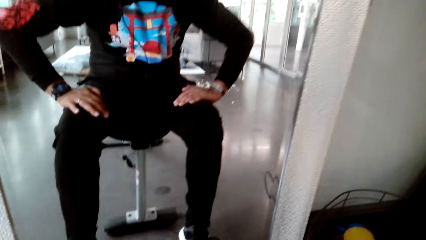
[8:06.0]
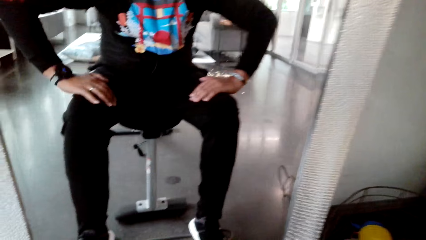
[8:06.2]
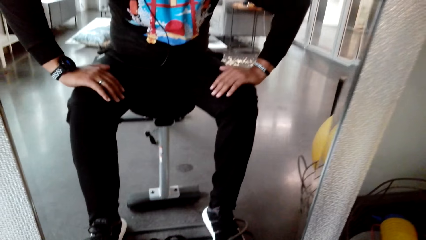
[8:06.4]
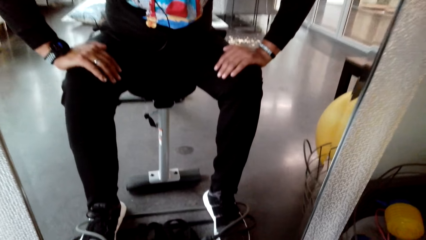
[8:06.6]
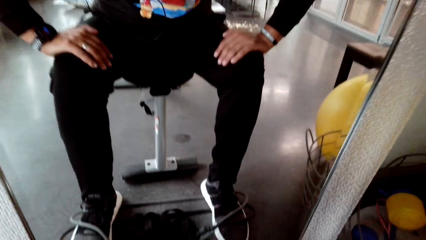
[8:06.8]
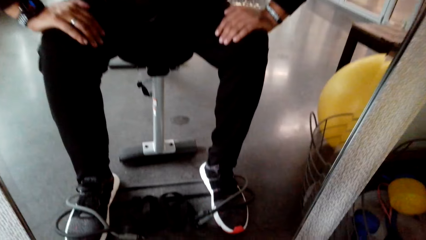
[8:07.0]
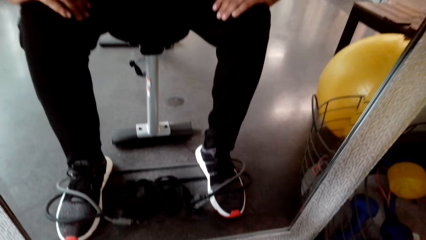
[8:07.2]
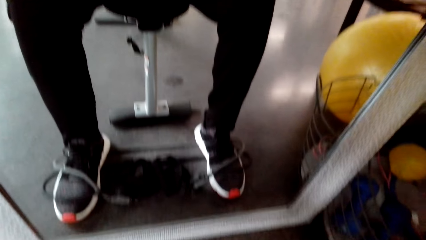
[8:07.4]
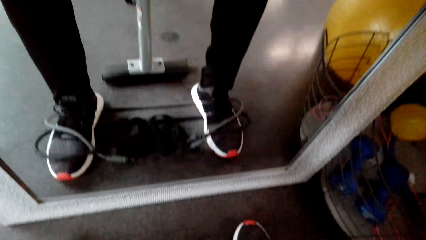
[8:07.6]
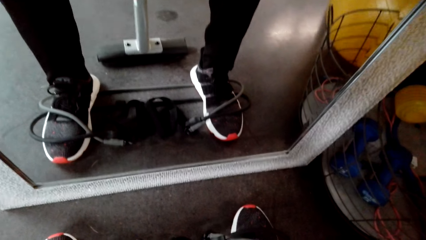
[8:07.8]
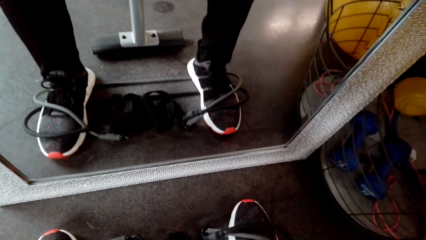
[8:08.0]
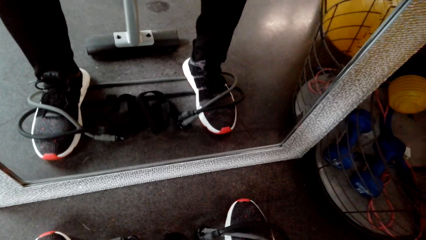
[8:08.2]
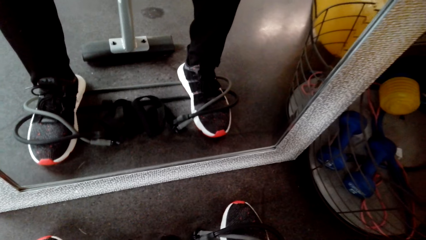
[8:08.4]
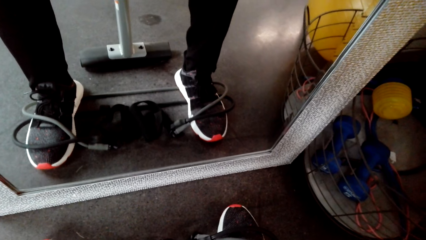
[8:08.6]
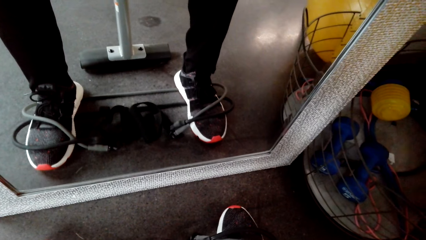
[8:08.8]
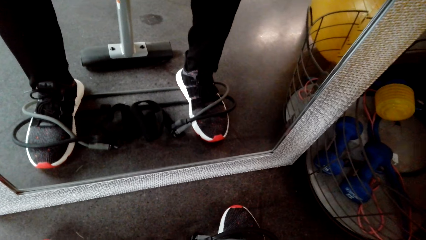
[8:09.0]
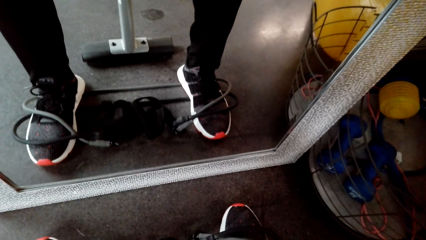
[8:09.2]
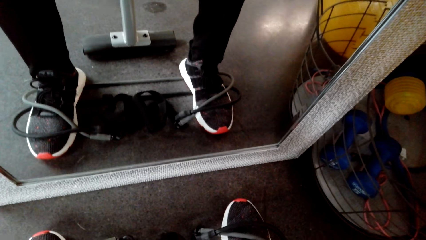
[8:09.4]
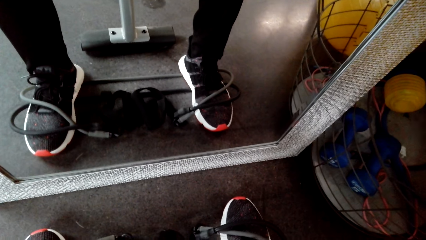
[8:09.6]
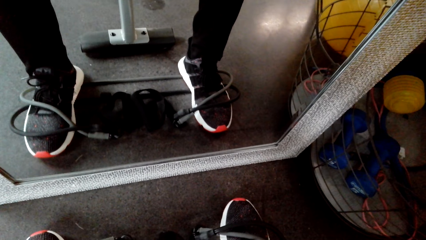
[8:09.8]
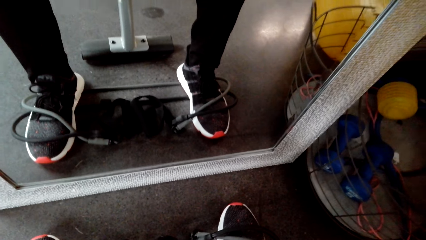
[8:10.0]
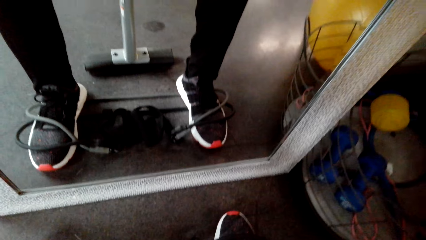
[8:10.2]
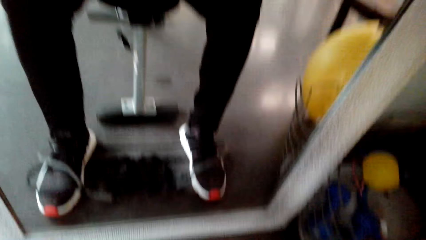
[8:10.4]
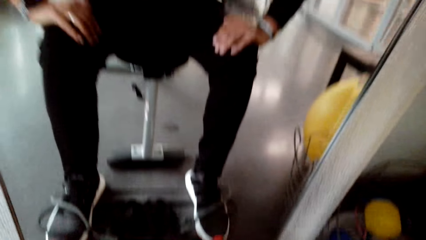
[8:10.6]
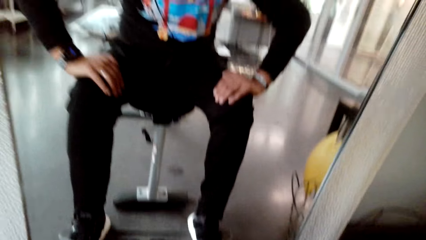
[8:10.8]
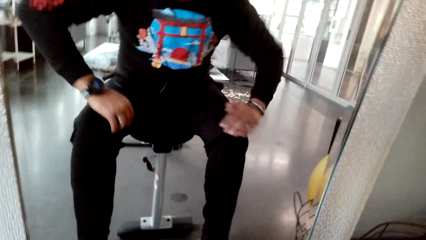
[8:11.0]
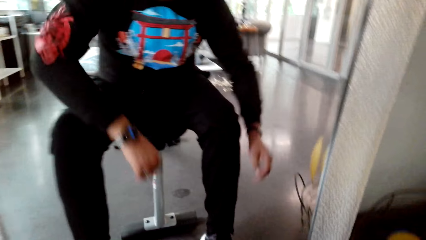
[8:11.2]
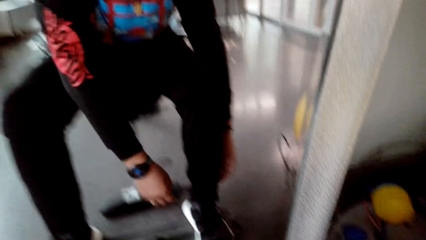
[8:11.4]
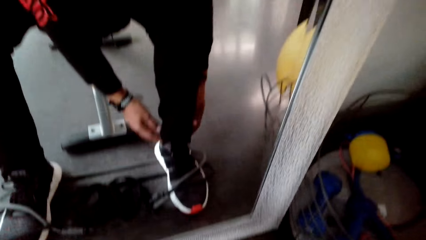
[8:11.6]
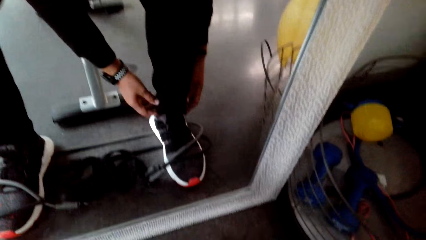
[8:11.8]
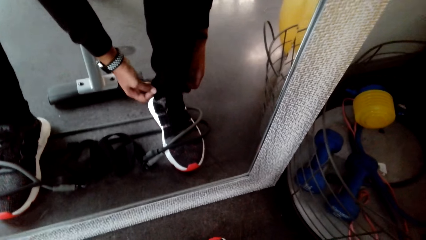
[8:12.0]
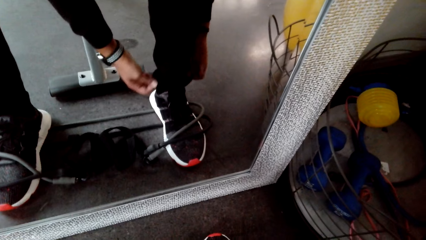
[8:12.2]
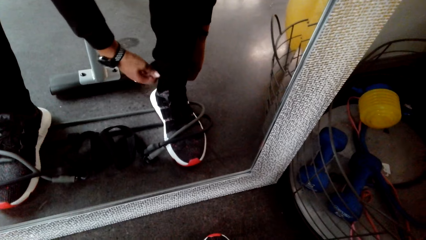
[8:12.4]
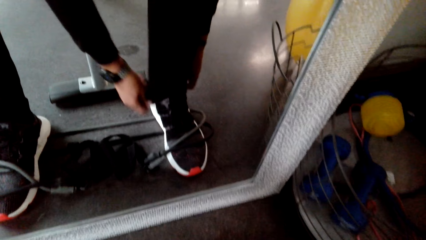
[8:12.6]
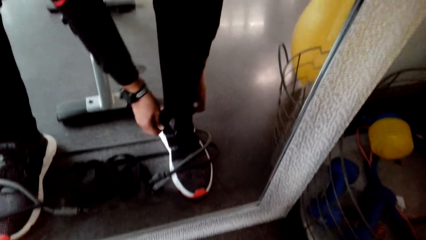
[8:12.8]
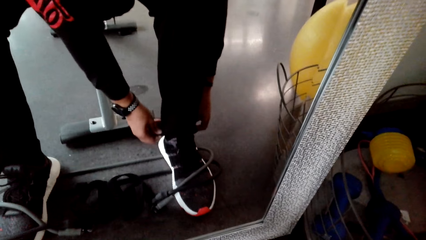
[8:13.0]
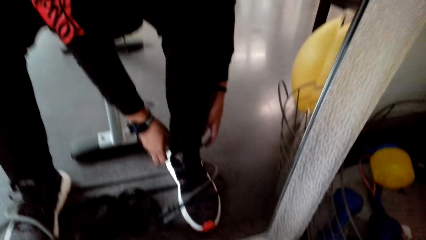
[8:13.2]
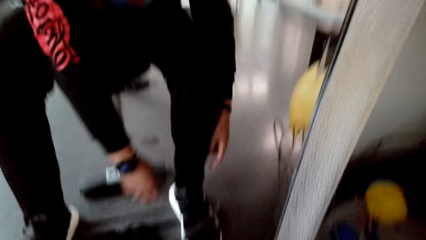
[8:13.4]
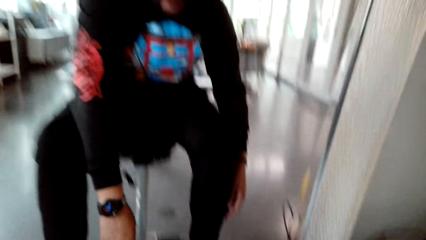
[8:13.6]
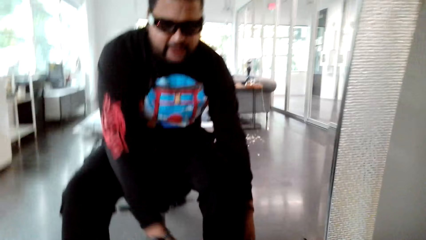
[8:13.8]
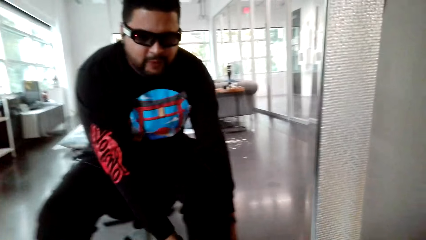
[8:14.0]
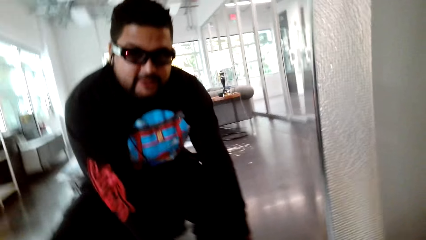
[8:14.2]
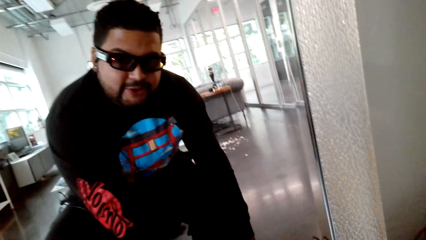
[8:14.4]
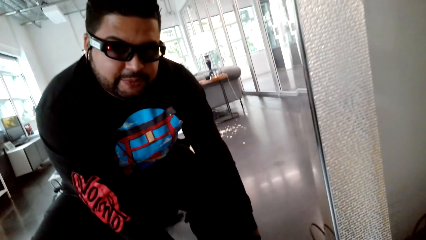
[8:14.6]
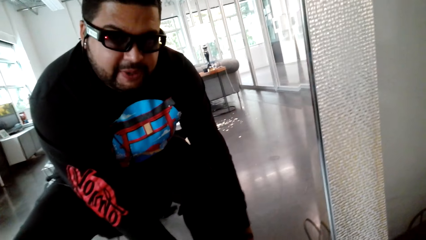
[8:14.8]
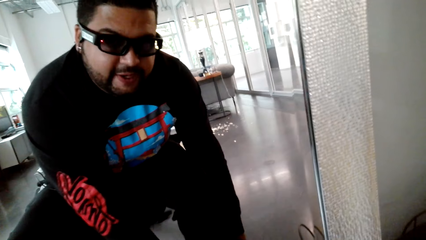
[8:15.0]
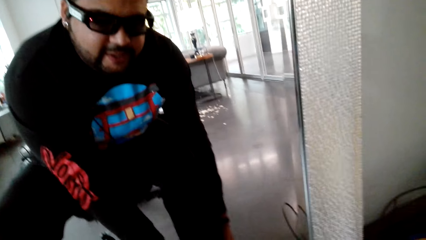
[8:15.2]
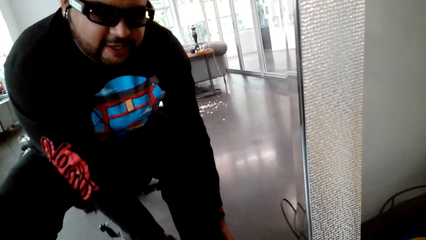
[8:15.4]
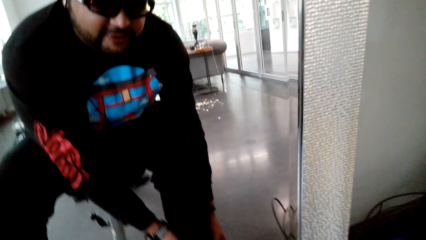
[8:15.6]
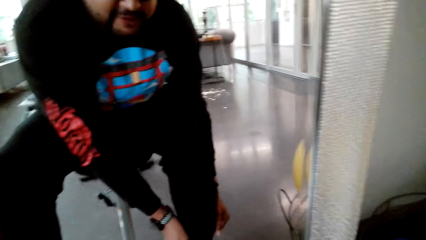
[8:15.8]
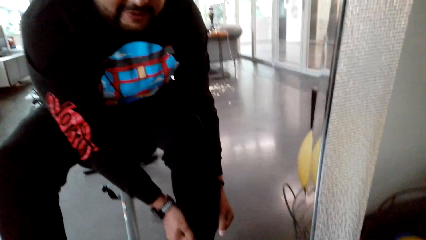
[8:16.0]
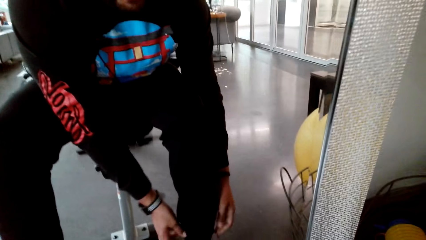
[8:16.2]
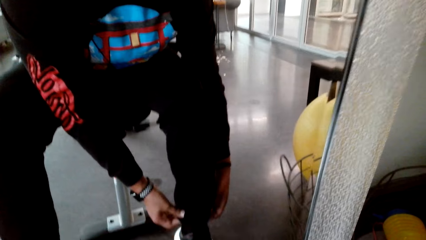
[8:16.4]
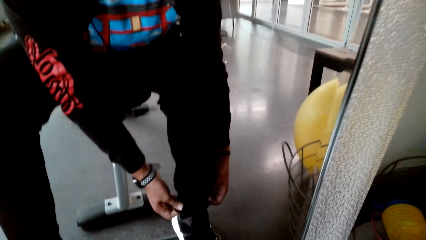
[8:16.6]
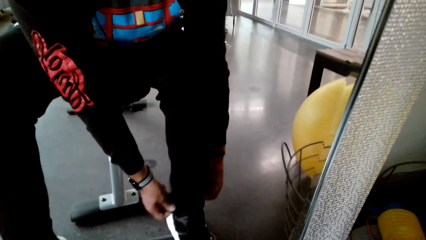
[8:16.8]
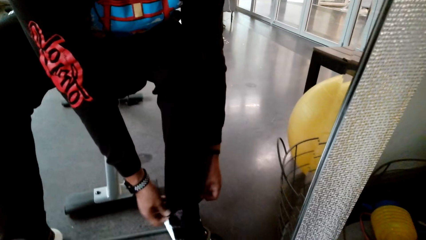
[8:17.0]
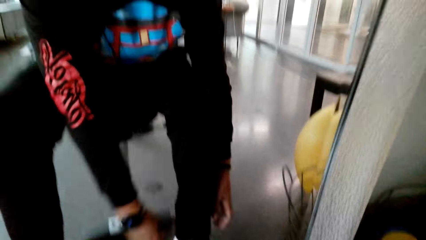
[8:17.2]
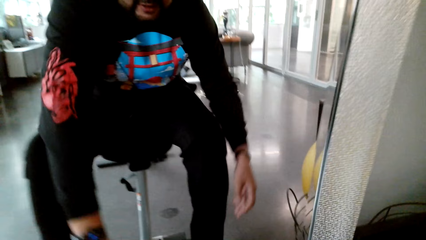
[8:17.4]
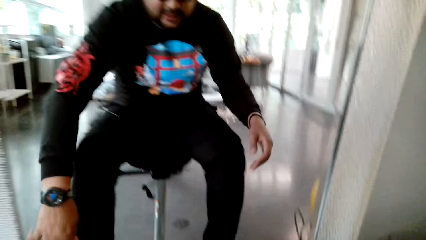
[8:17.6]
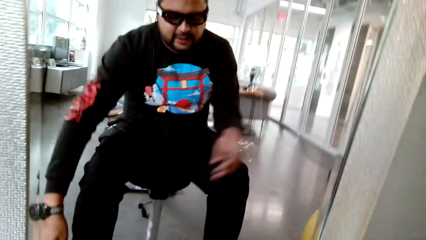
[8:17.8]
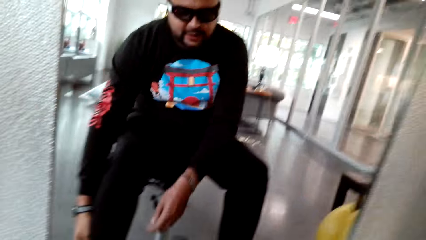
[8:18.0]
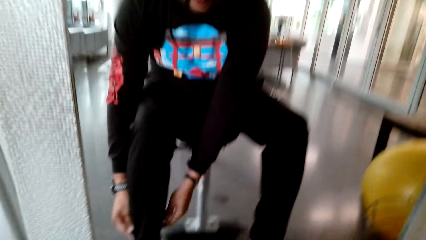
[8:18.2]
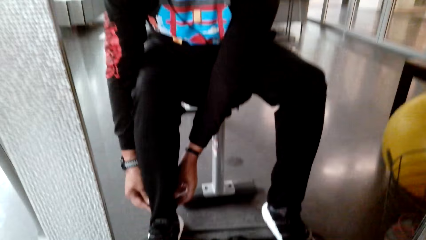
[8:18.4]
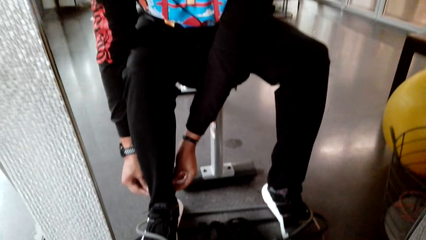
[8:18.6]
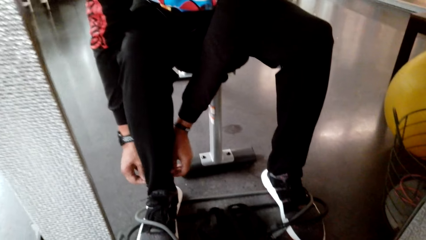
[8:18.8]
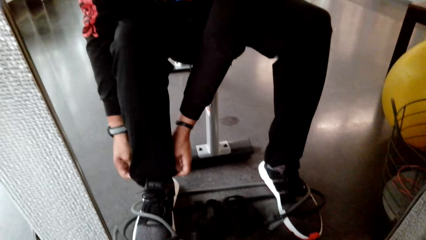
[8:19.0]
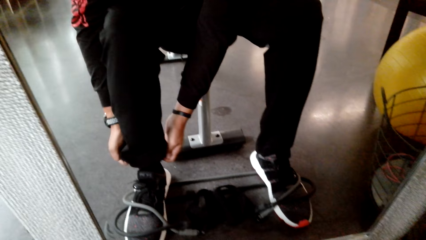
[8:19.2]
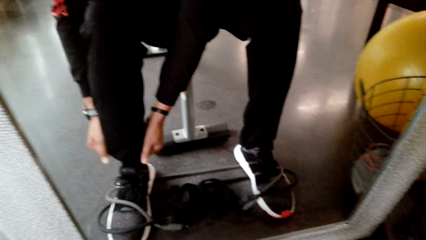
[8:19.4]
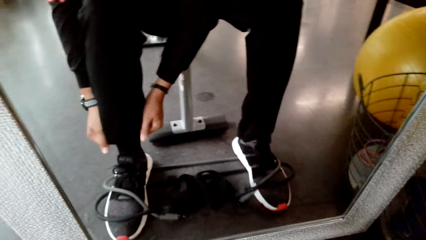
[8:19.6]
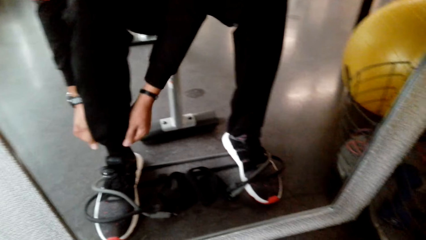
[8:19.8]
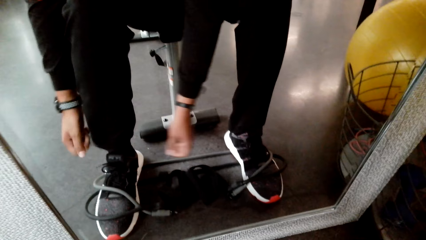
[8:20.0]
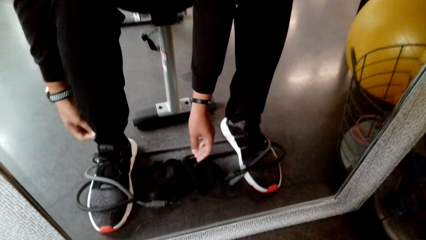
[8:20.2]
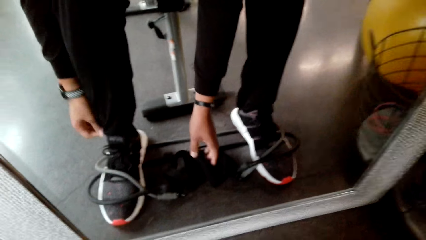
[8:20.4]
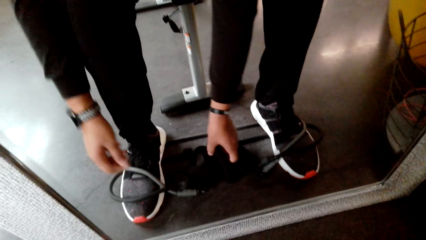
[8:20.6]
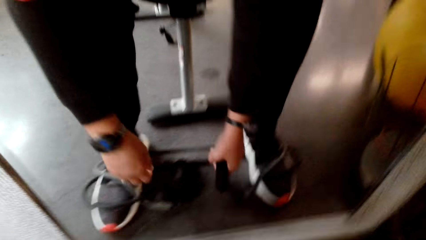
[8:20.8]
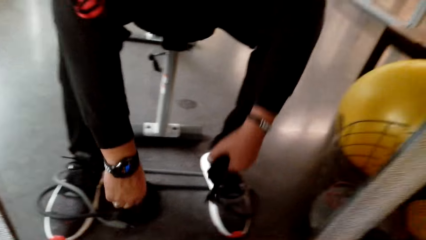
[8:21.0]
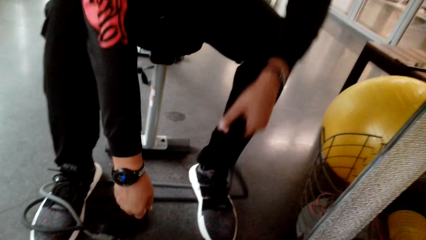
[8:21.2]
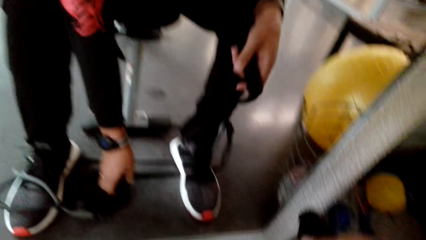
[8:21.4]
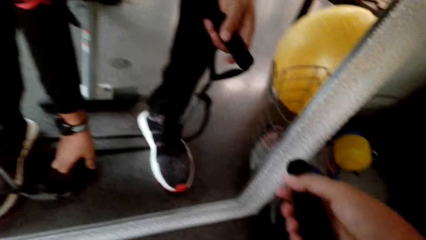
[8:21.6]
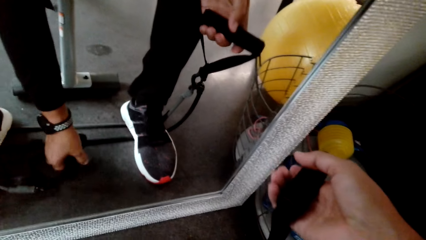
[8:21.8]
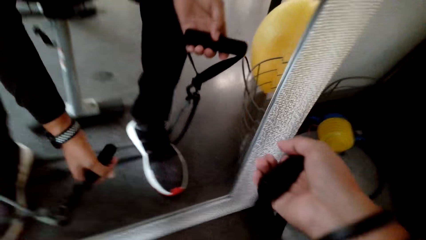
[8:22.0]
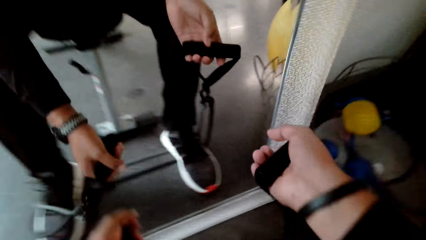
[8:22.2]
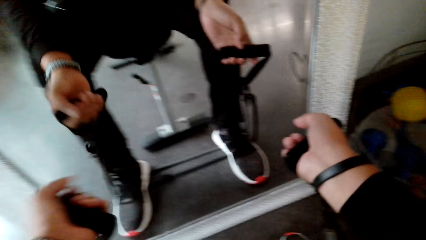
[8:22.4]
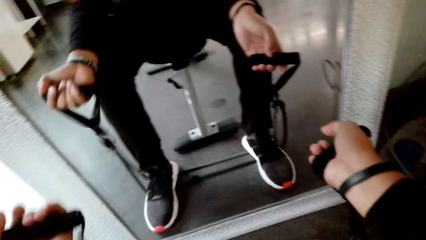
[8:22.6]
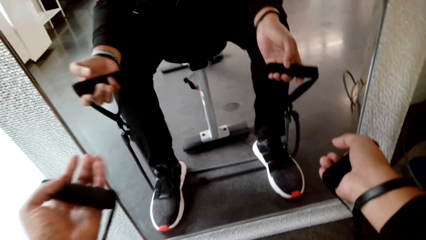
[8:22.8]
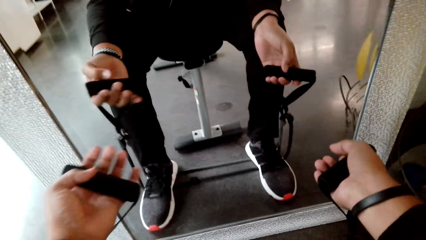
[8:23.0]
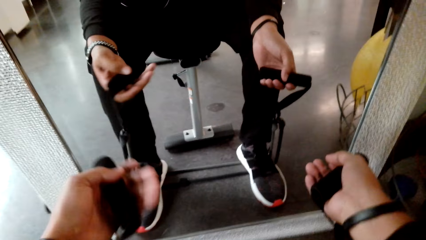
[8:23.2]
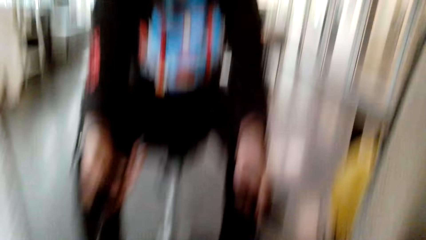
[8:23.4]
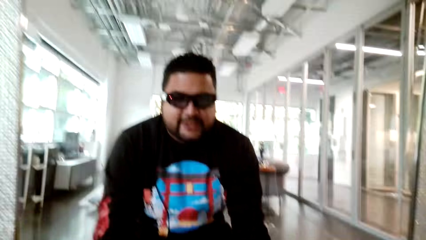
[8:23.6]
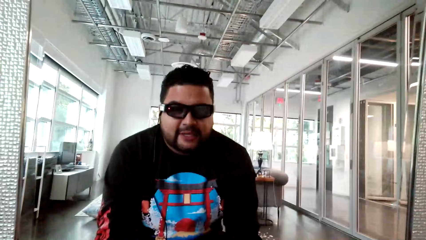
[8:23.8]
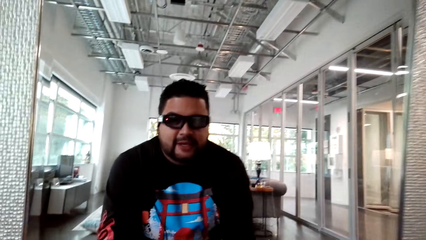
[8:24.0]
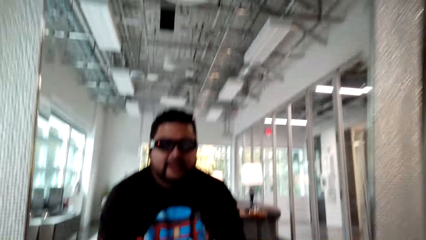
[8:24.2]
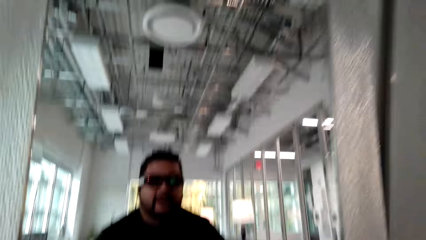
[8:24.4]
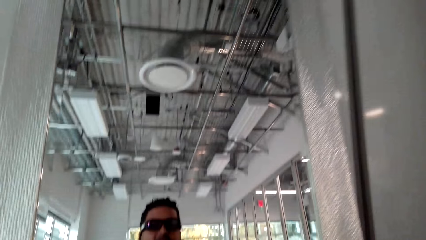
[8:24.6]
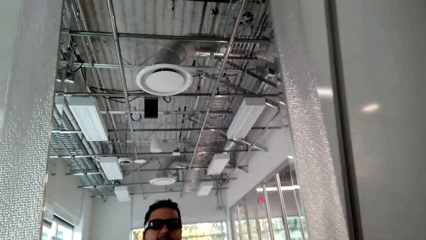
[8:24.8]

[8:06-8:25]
The camera wearer holds their lap. They move their trouser. They make the cloth. They dialogue with a person. They pick up the rope.
